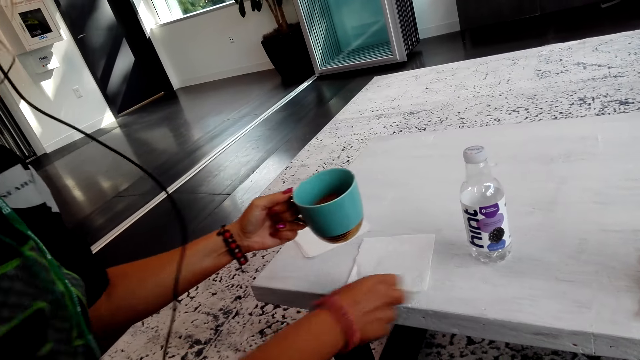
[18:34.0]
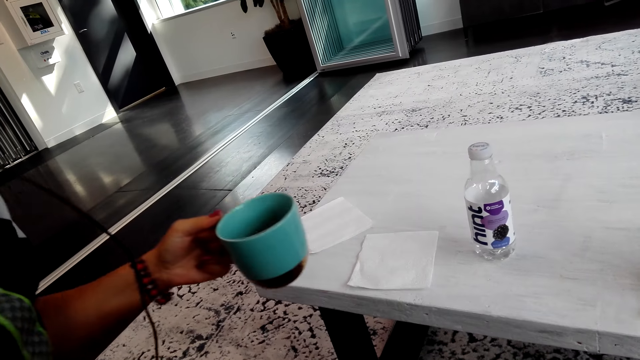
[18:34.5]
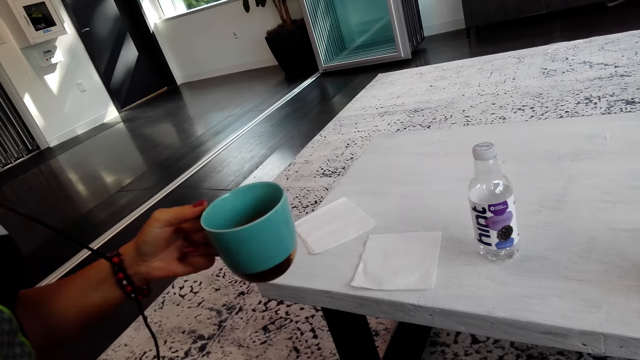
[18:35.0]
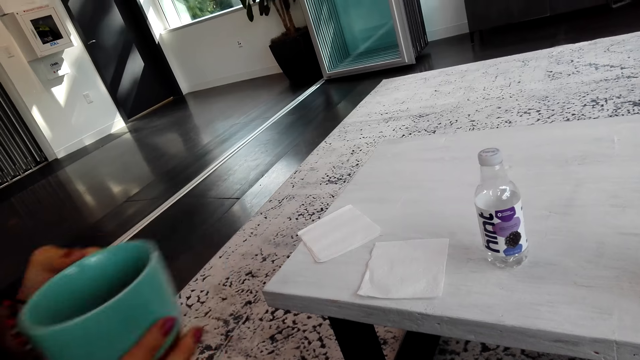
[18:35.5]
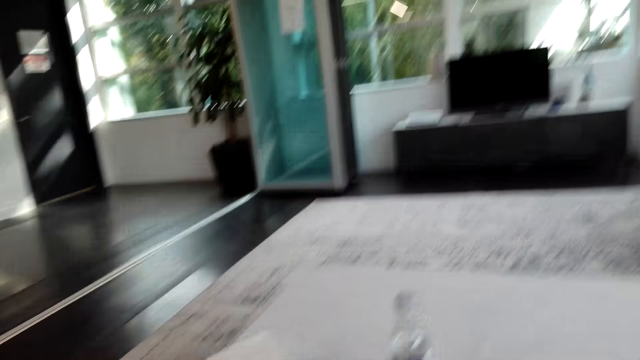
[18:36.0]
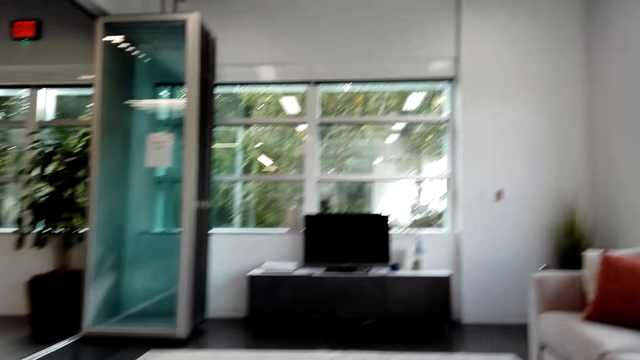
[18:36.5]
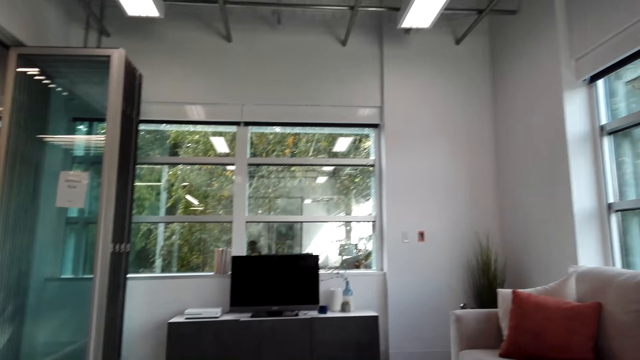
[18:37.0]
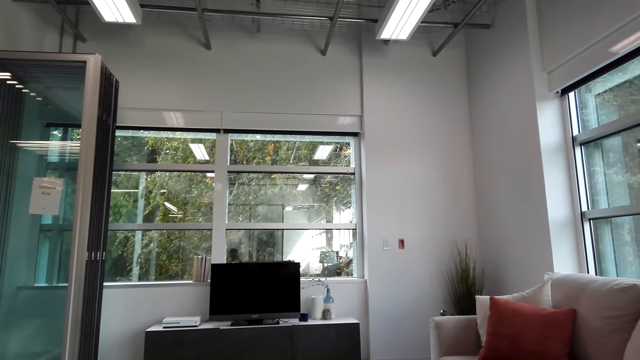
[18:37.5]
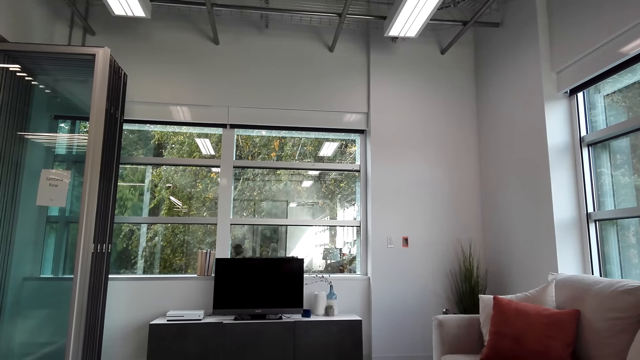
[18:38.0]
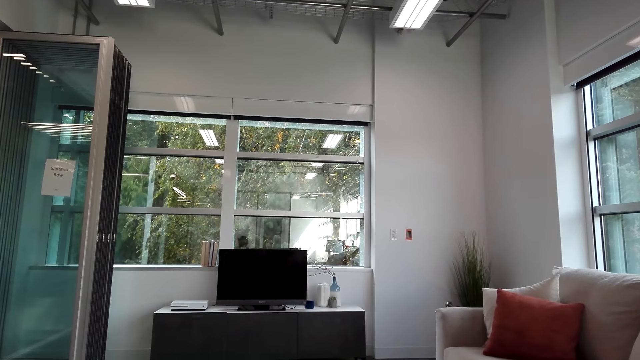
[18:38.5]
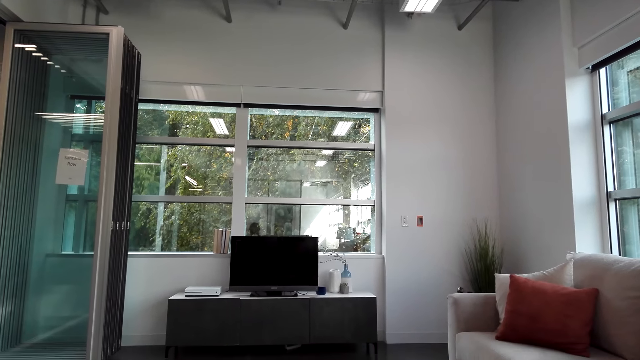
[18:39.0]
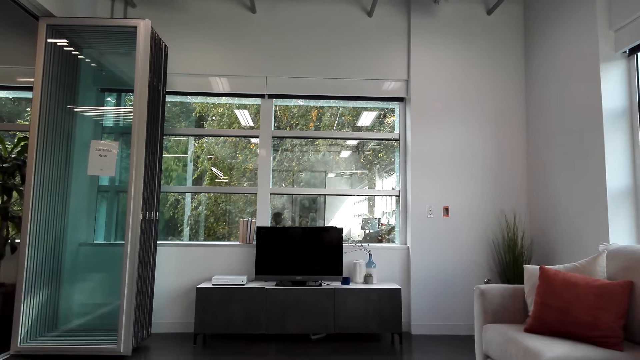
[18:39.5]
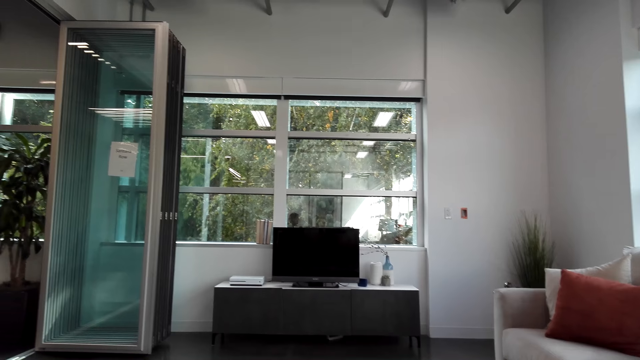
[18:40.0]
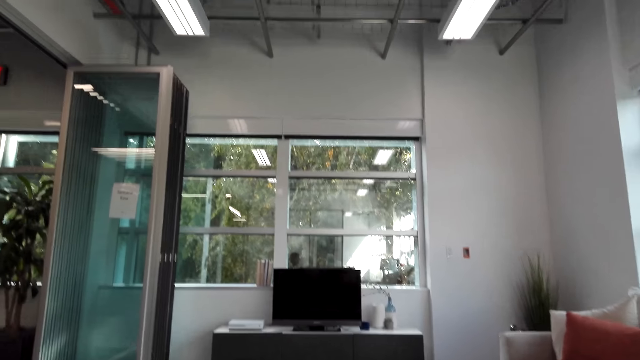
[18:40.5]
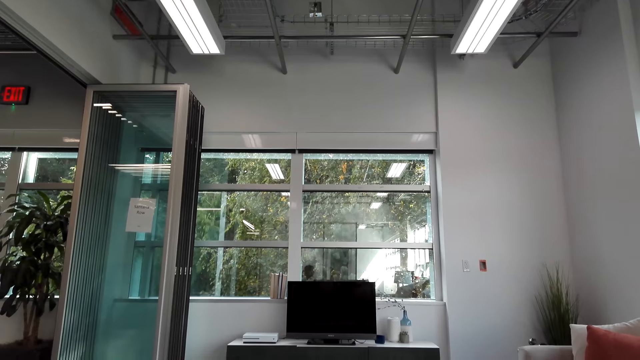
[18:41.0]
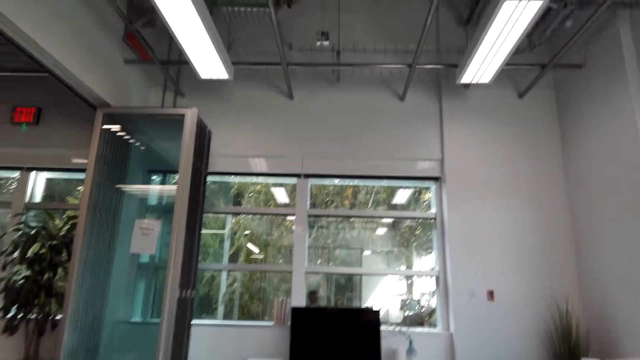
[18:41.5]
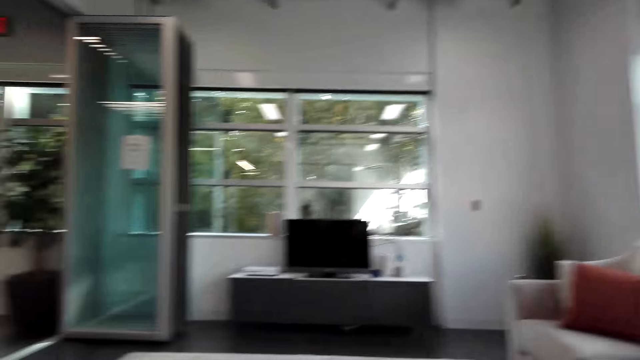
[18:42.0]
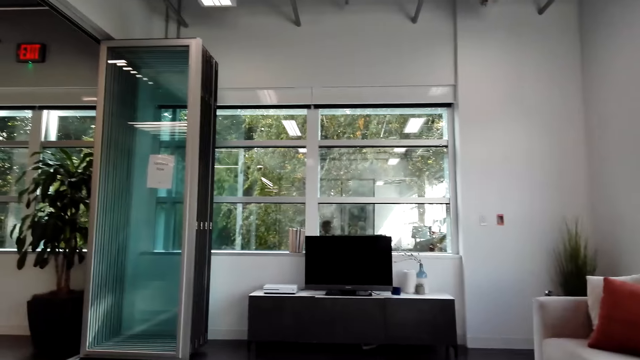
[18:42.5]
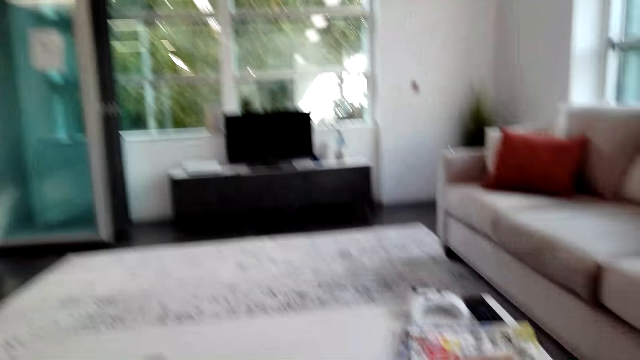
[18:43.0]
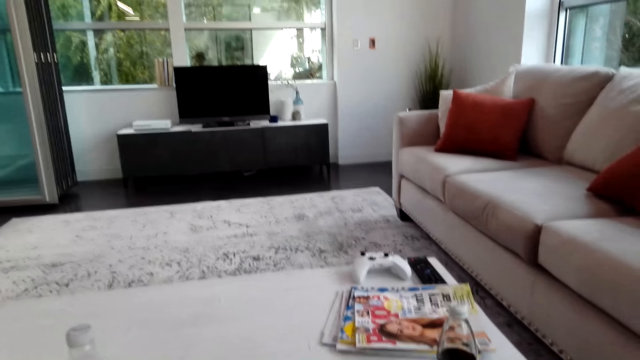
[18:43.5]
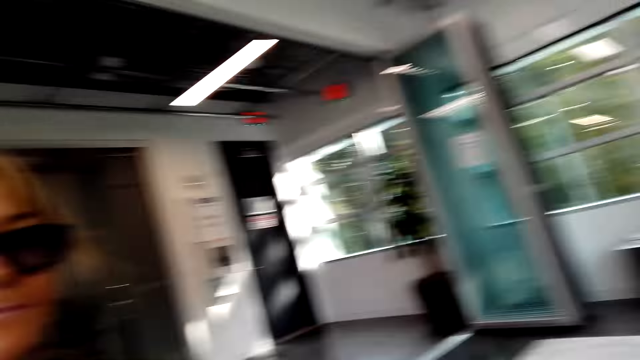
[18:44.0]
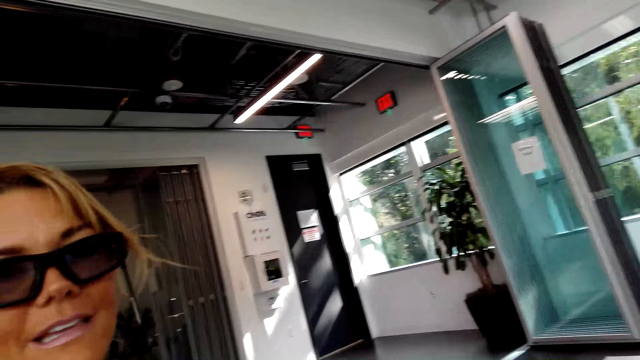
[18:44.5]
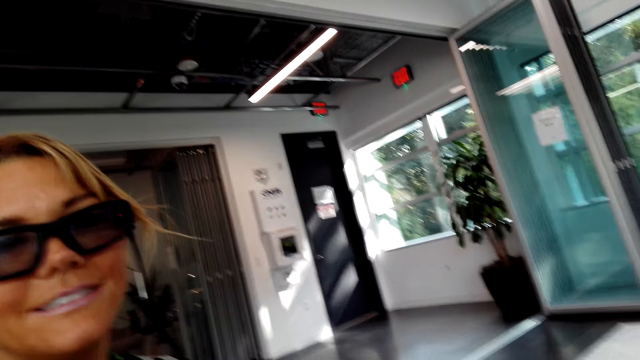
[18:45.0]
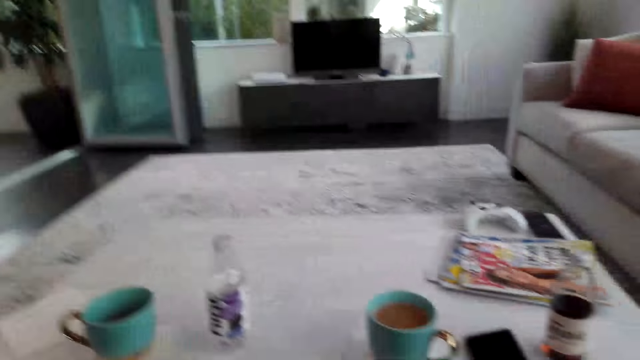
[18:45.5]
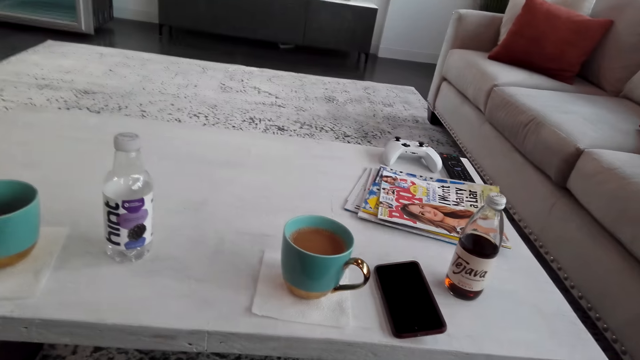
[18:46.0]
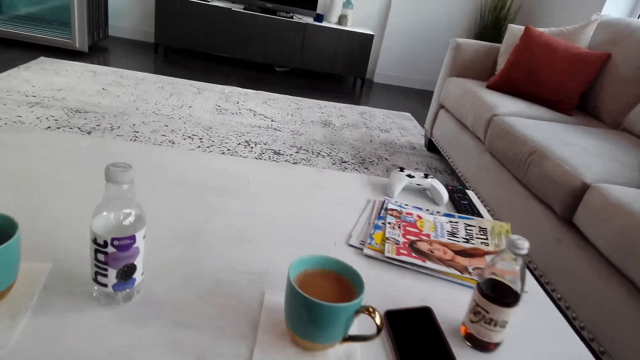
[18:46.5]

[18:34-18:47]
The lady holds a tissue paper. The lady interacts with the camera wearer and puts the serviette on the table. The lady interacts with the camera wearer. The camera wearer interacts with the lady. The lady interacts with the camera wearer.

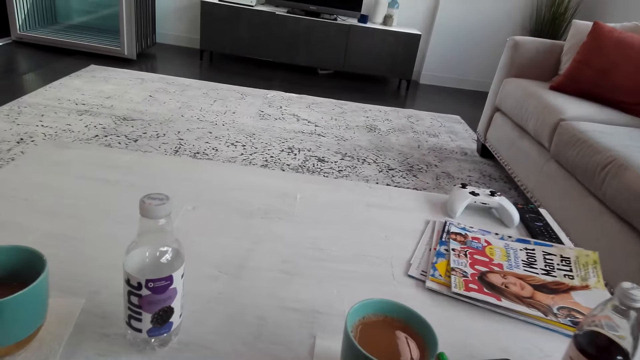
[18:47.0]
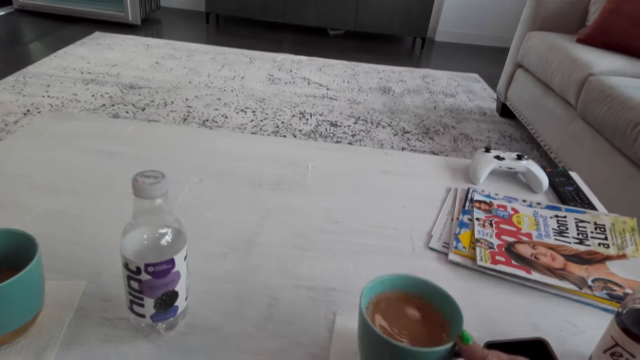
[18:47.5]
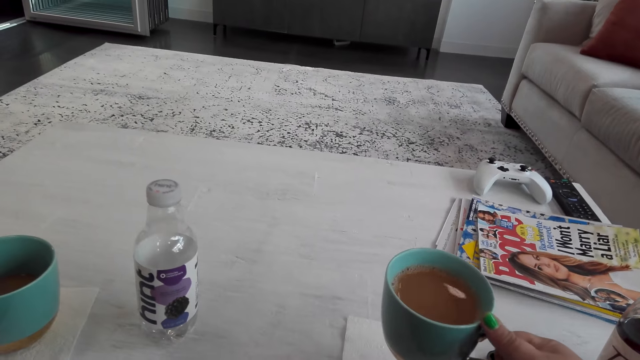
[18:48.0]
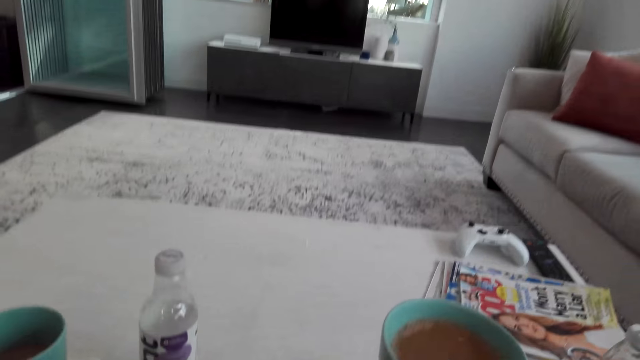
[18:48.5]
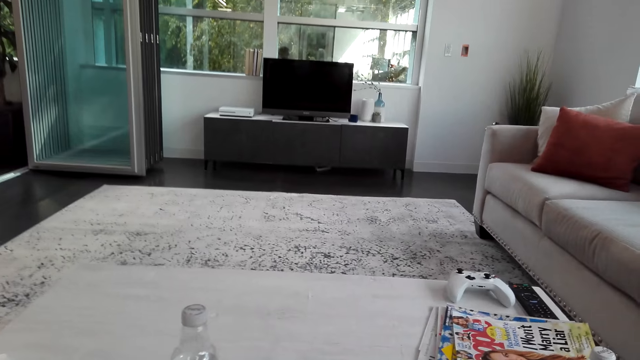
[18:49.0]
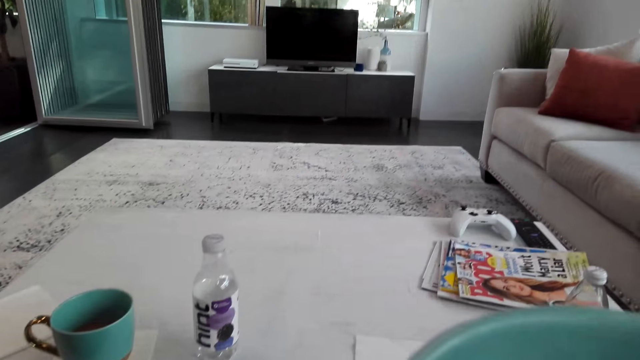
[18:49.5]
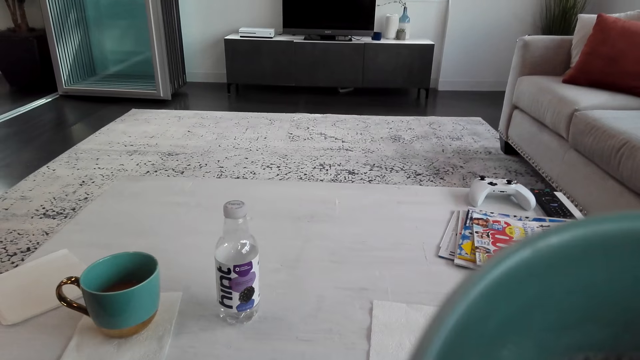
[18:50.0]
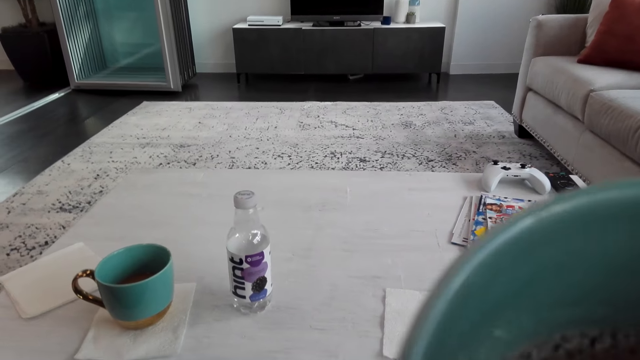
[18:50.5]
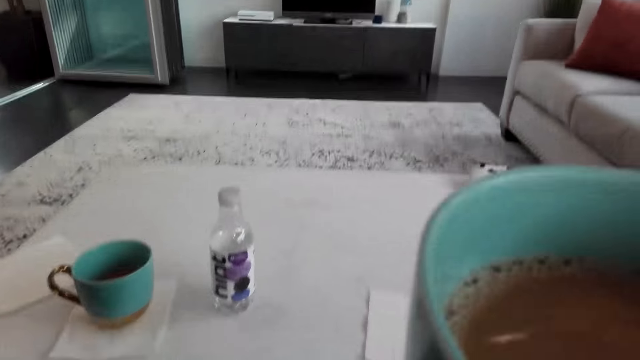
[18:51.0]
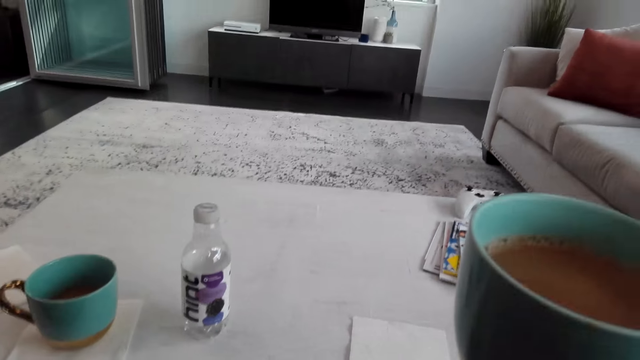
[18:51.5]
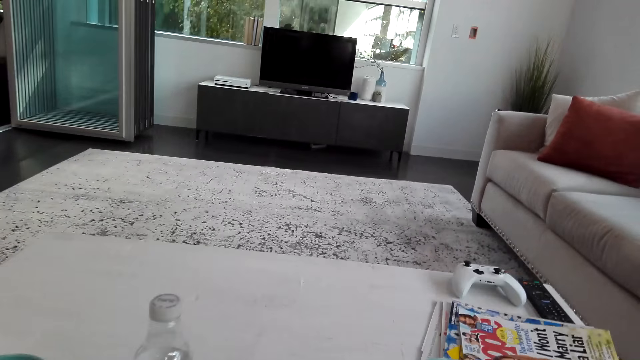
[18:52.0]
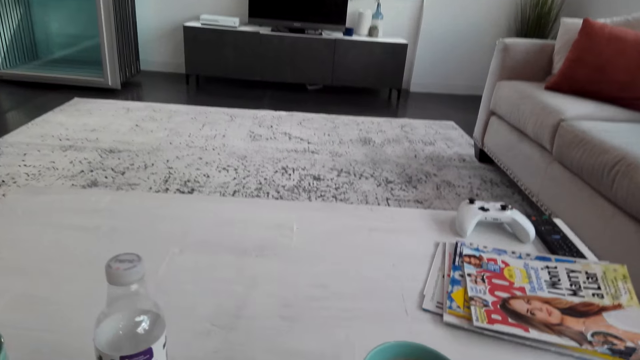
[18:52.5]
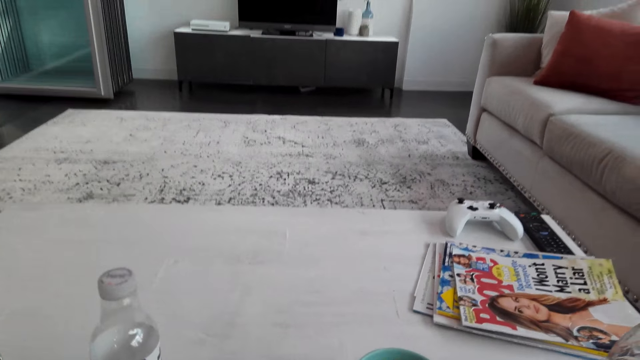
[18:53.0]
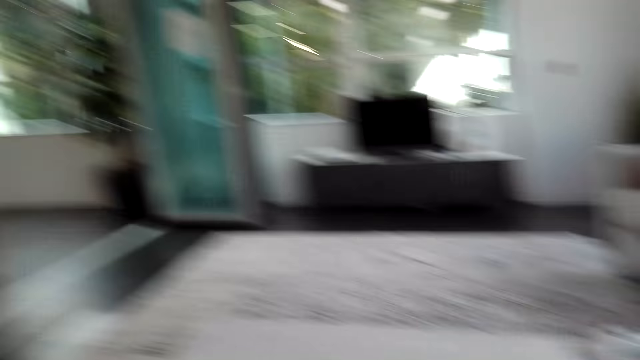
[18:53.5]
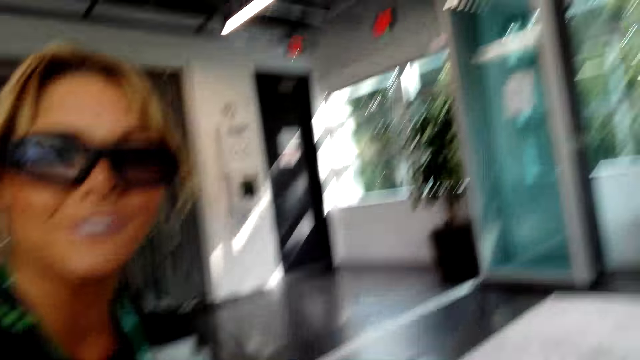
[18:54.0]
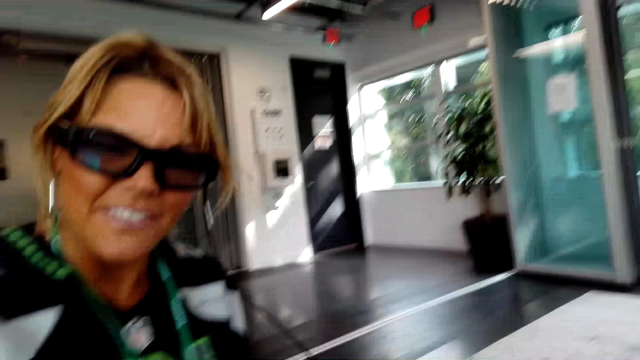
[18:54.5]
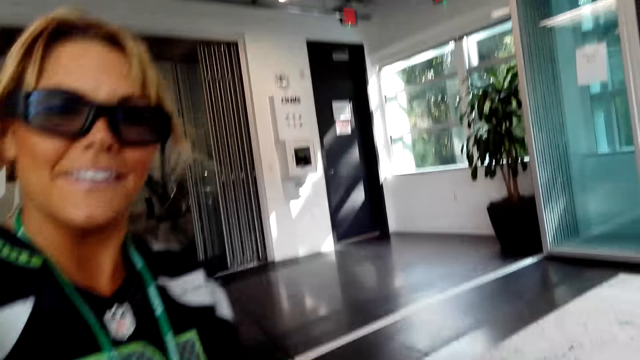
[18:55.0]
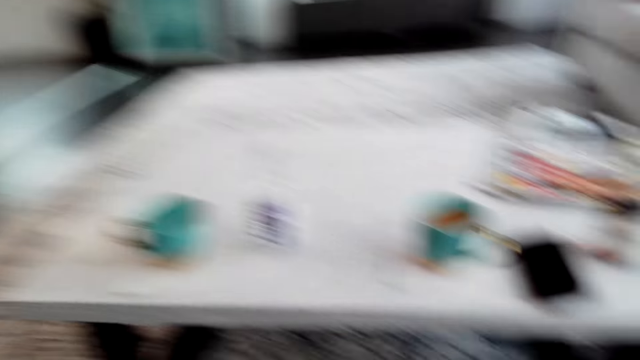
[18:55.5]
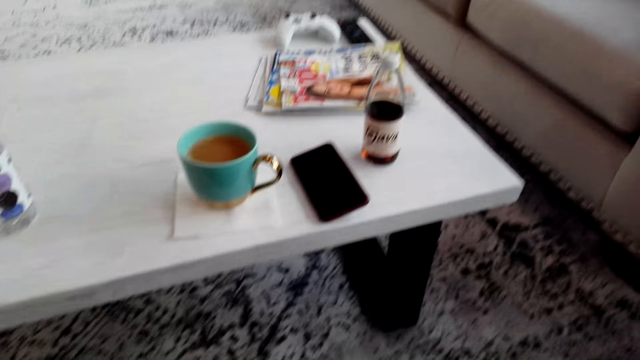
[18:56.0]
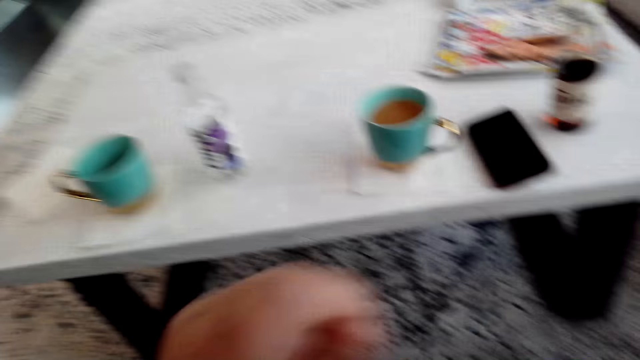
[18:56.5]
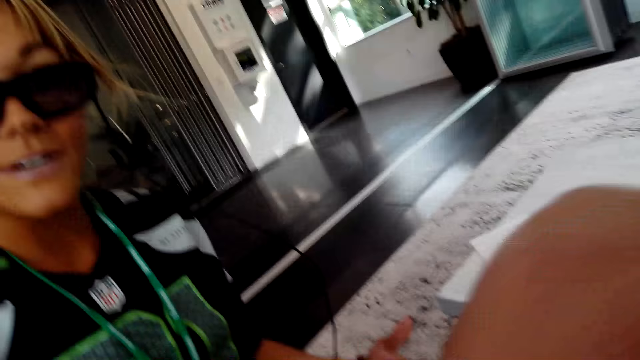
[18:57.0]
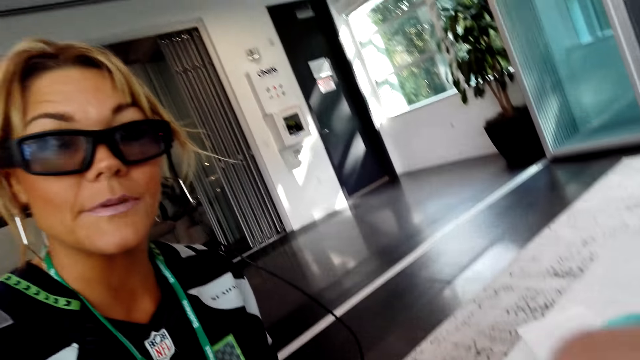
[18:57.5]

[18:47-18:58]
The camera wearer takes a cup of coffee from the table. They sip the cup of coffee. The lady interacts with the camera wearer. The camera wearer puts the cup of coffee on the table. The lady interacts with the camera wearer.
